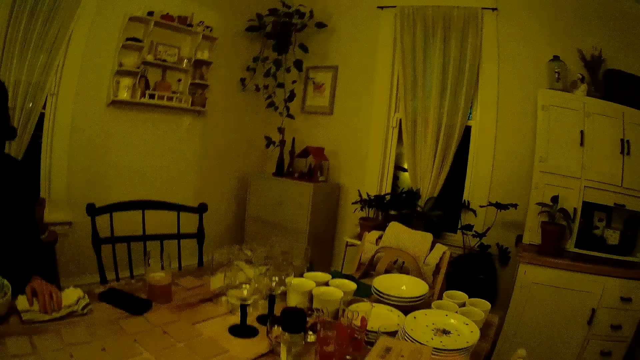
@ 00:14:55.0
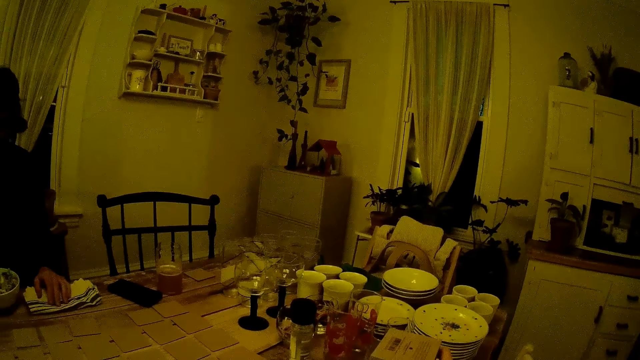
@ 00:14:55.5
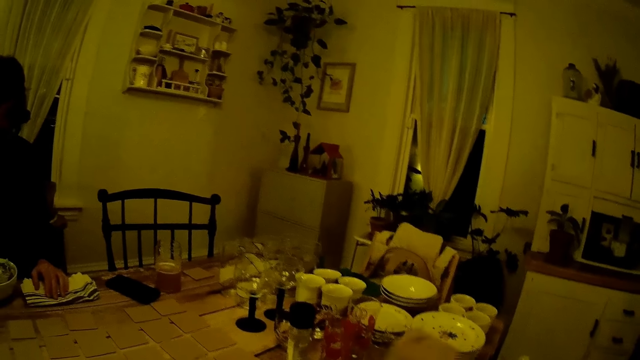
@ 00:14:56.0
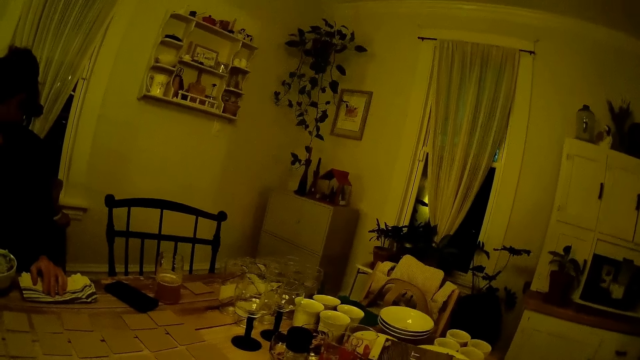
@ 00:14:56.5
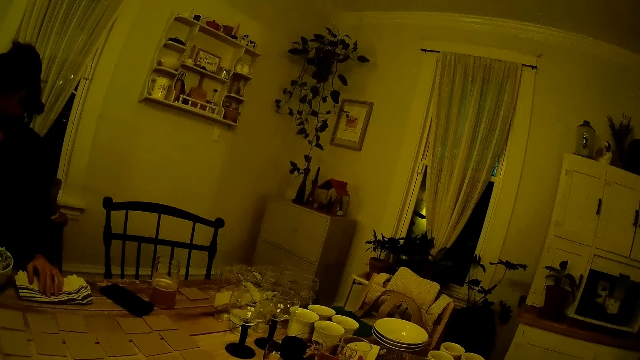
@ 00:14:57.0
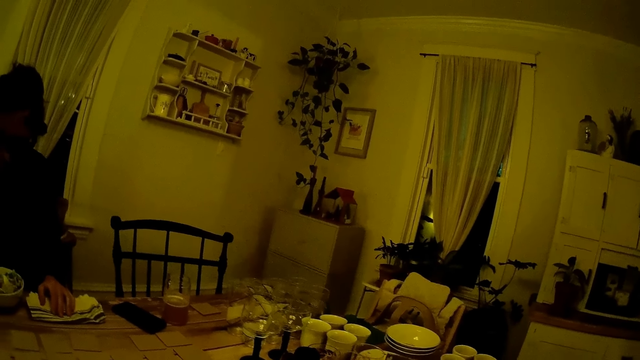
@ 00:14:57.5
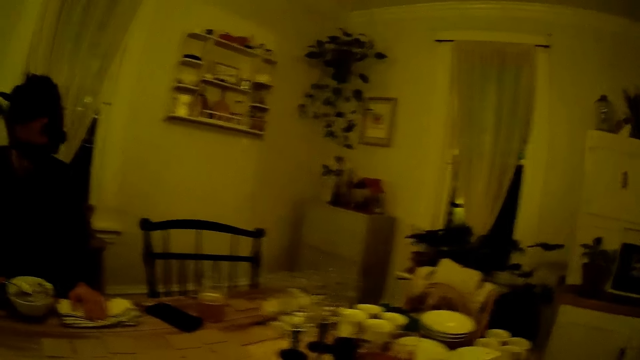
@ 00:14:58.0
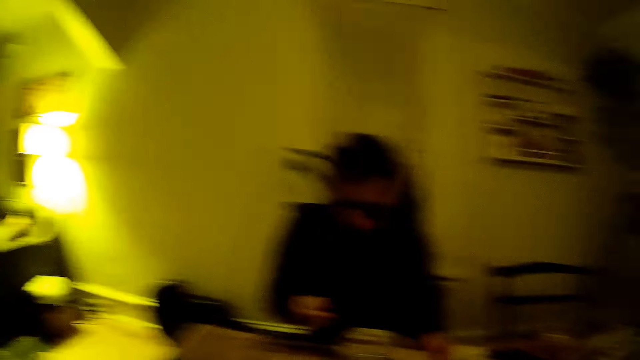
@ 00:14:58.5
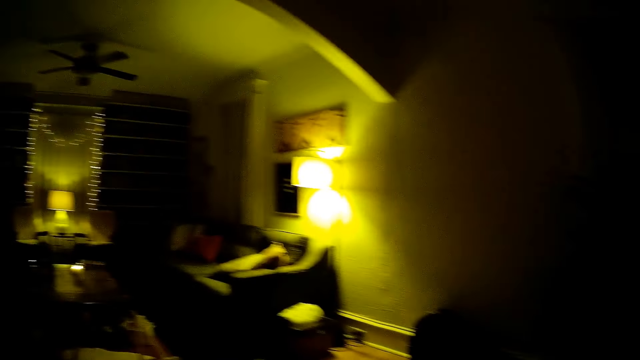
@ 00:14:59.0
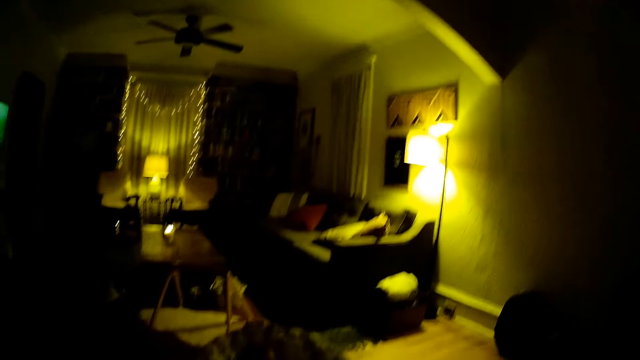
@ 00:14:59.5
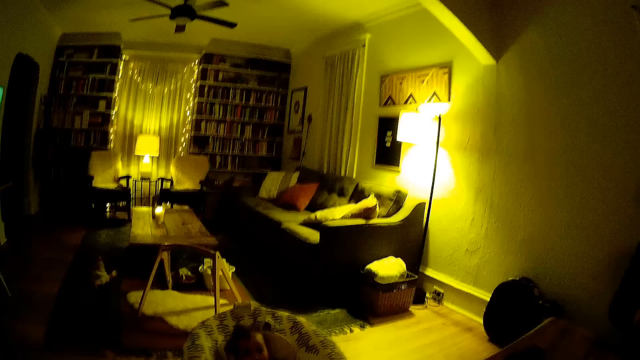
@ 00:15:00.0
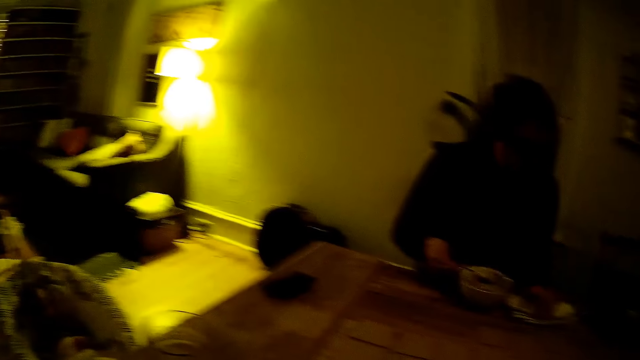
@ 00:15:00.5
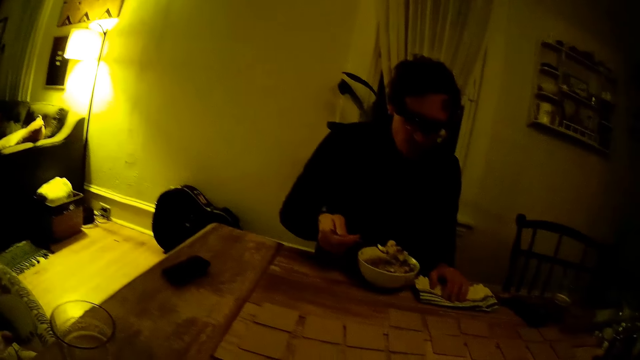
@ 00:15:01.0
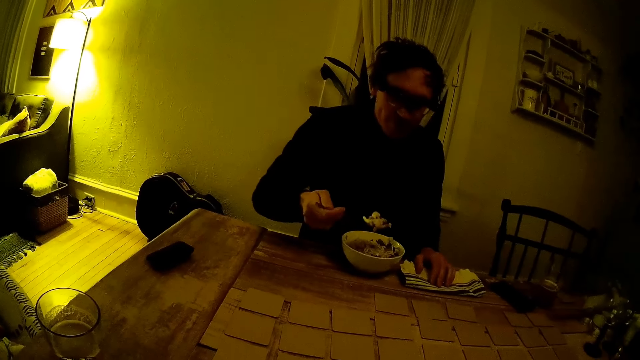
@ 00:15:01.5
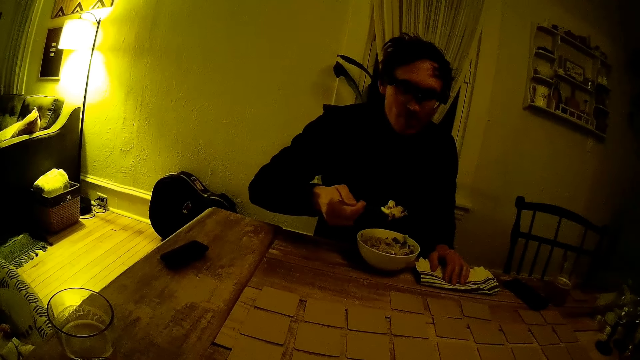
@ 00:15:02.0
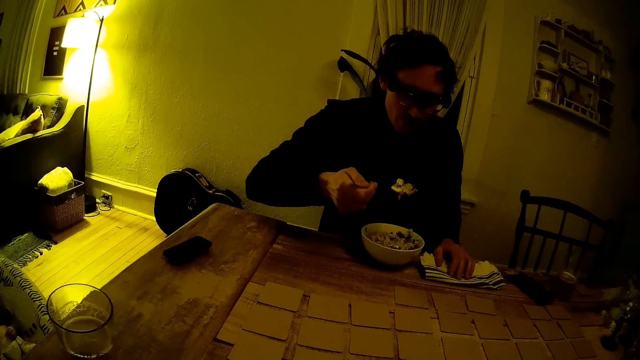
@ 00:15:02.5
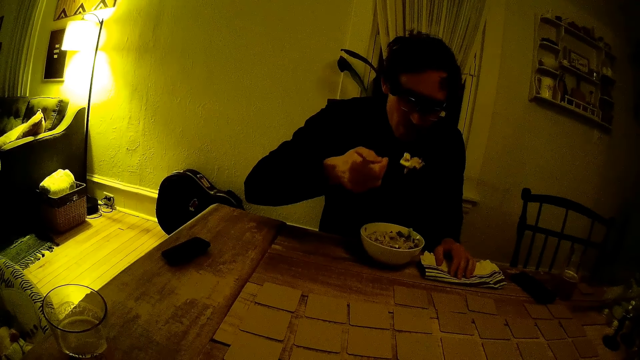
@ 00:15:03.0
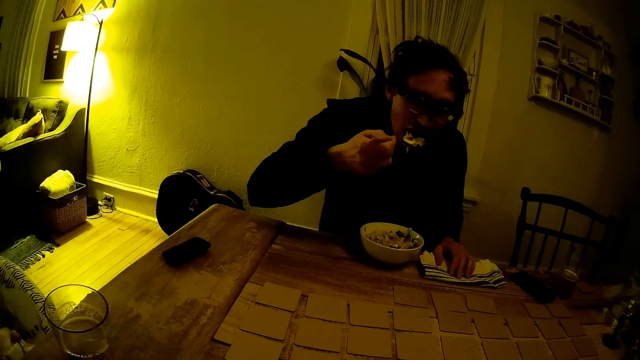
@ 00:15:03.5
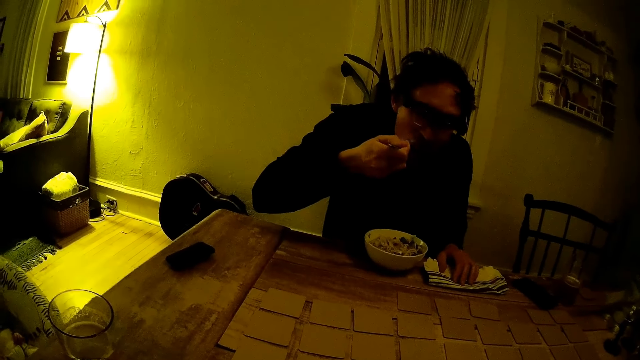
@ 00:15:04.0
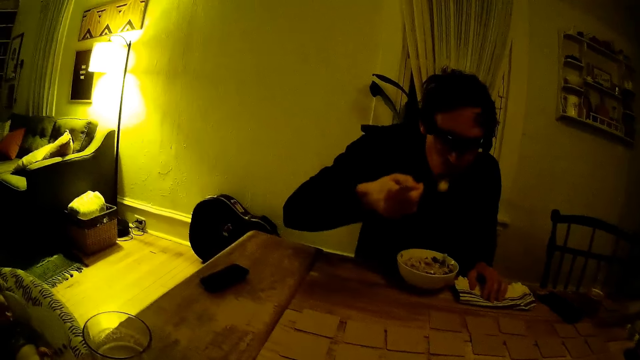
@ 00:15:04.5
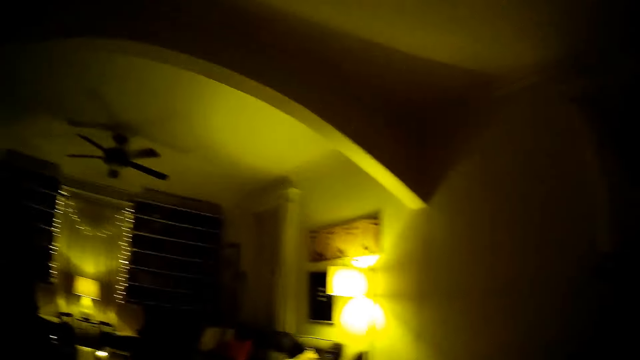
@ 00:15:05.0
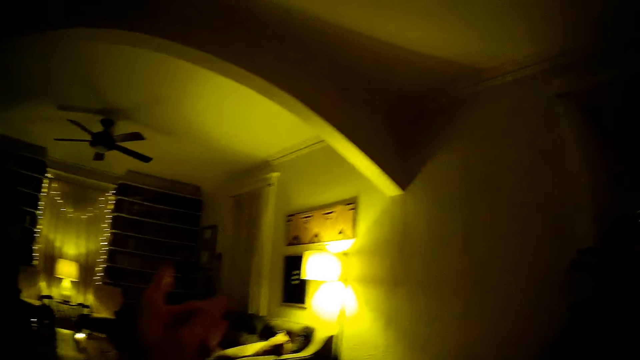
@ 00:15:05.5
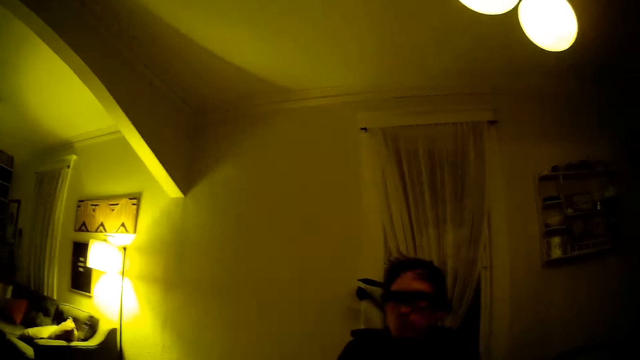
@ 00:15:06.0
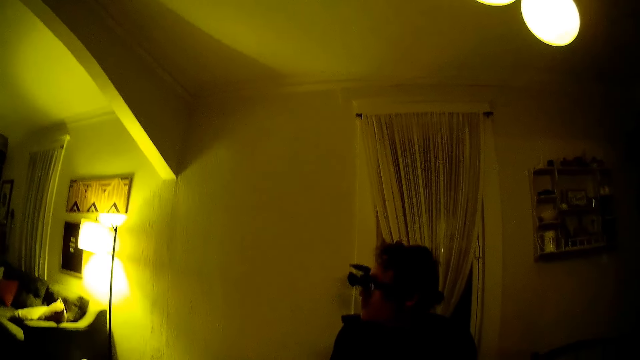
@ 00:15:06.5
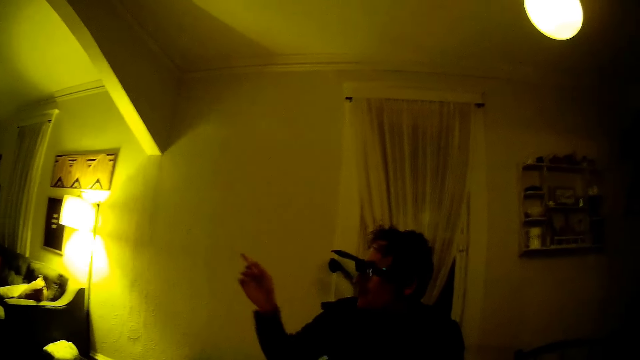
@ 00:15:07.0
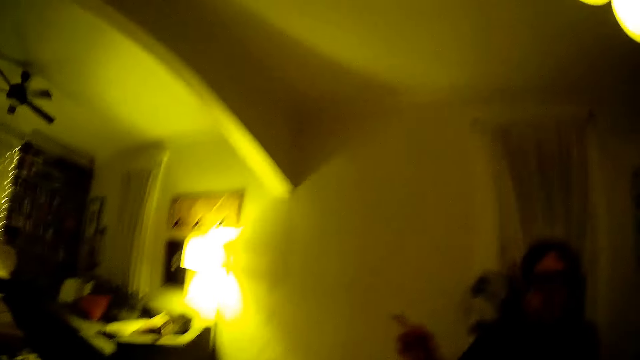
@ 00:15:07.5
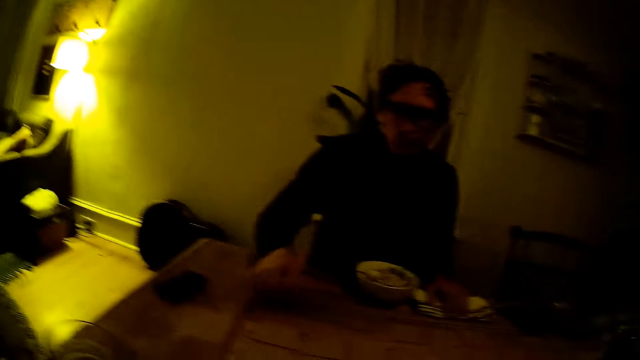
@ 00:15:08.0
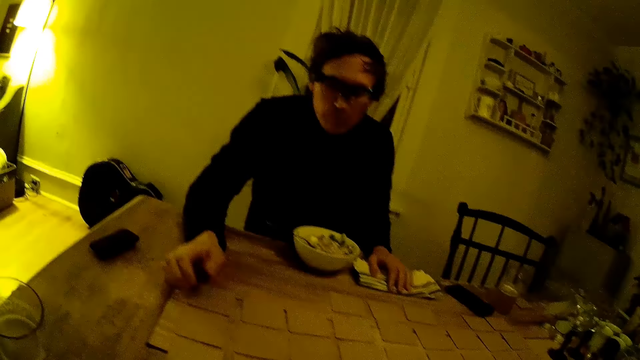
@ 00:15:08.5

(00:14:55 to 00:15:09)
The camera wearer picks a postcard from the table with her right hand. She speaks to a man. She moves a hand. The man speaks to the camera wearer. The man eats the cereal with the spoon in his right hand. The camera wearer points towards the wall. The man points towards the wall.

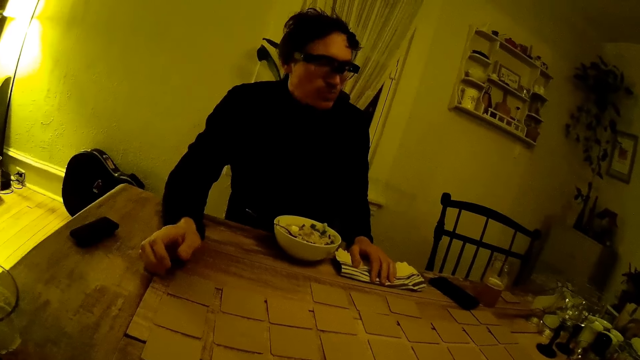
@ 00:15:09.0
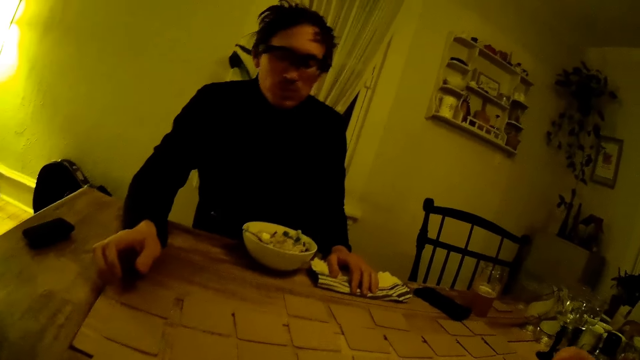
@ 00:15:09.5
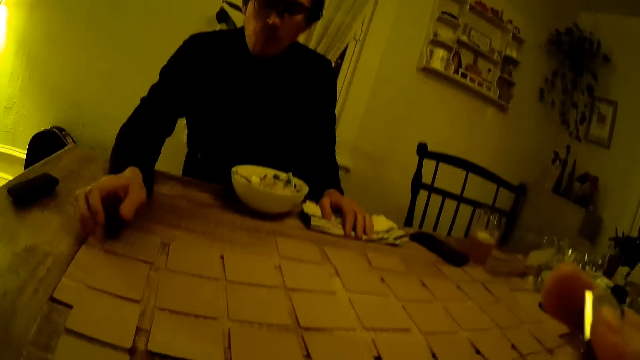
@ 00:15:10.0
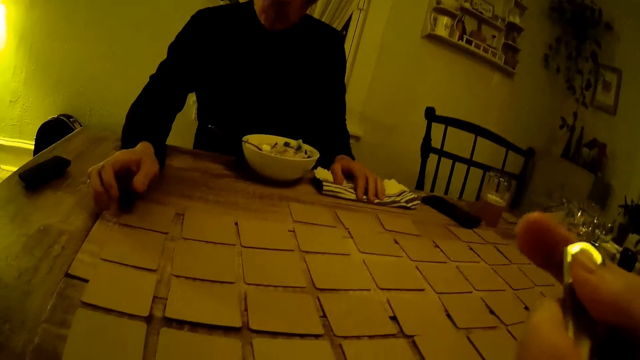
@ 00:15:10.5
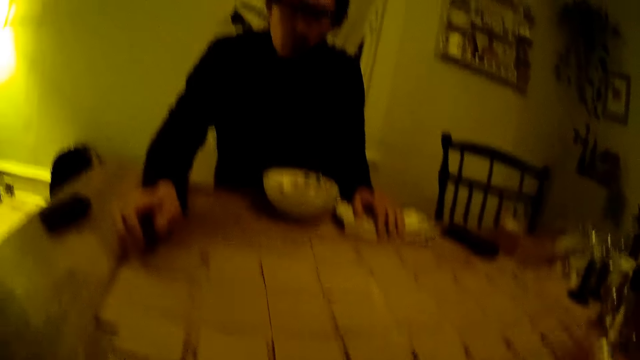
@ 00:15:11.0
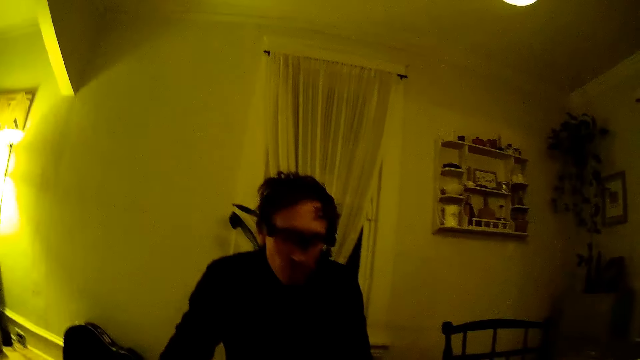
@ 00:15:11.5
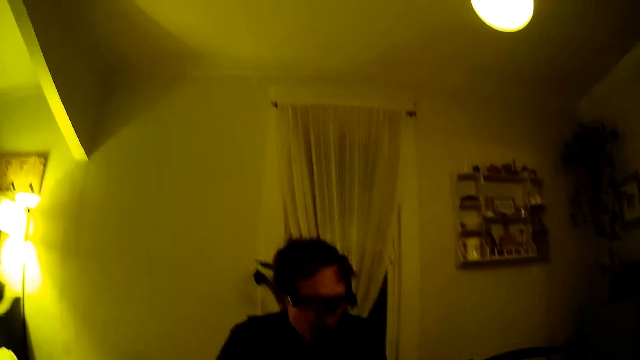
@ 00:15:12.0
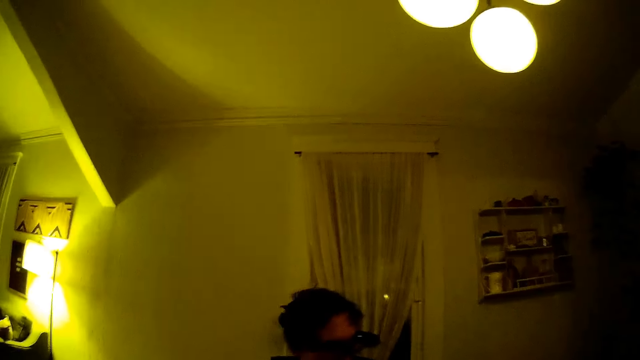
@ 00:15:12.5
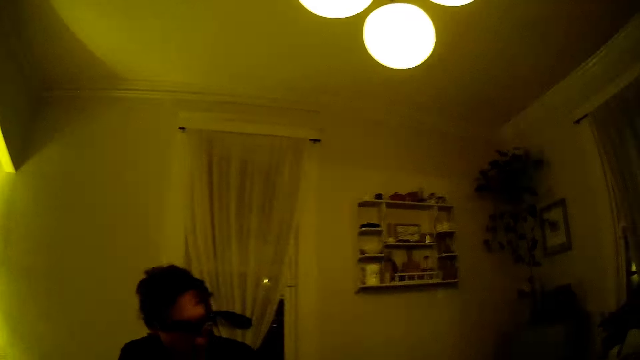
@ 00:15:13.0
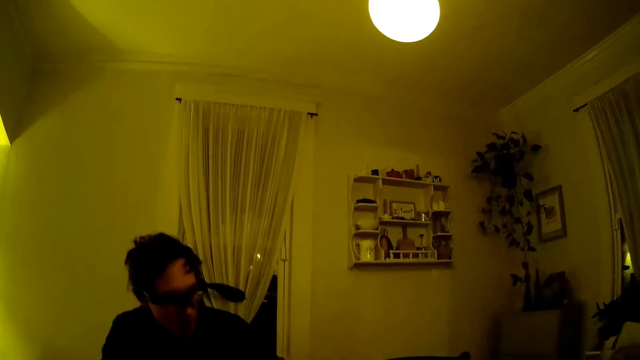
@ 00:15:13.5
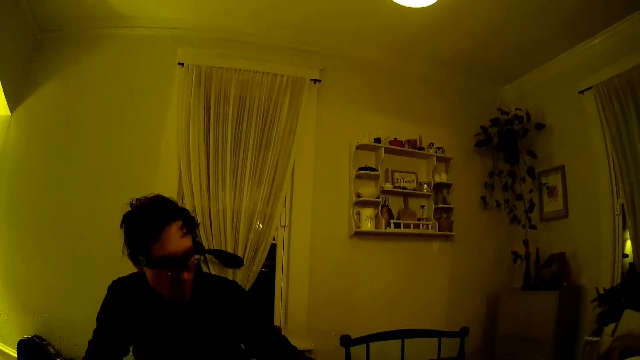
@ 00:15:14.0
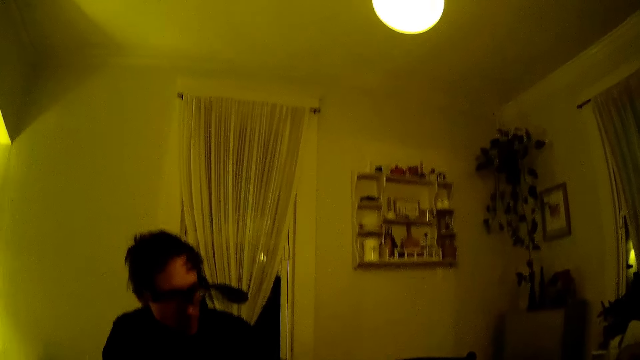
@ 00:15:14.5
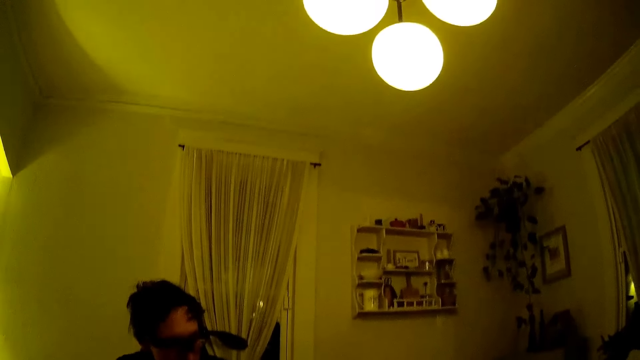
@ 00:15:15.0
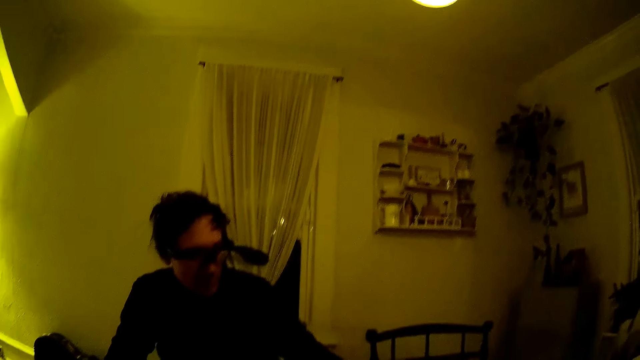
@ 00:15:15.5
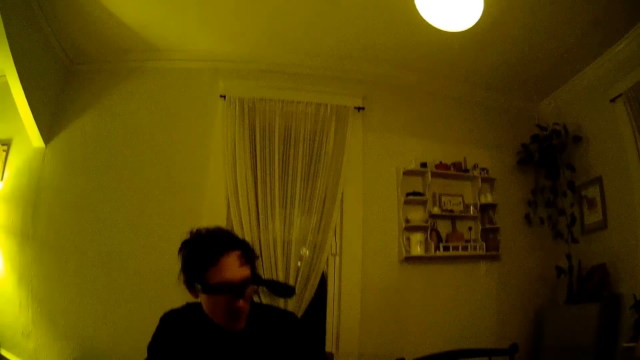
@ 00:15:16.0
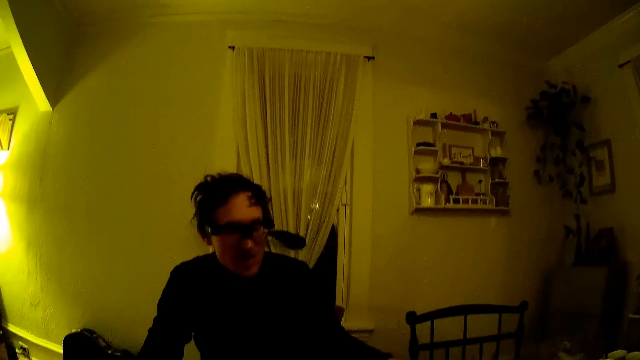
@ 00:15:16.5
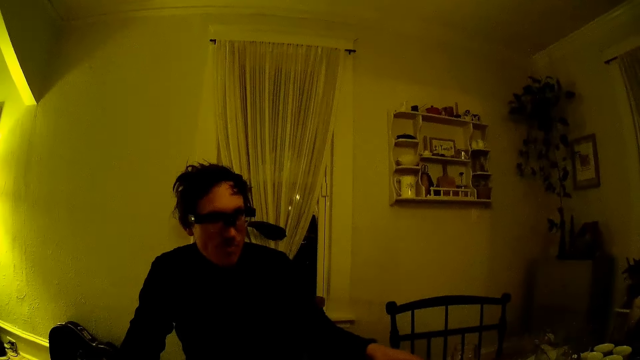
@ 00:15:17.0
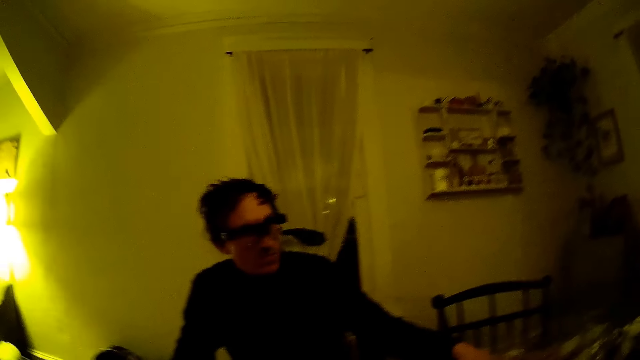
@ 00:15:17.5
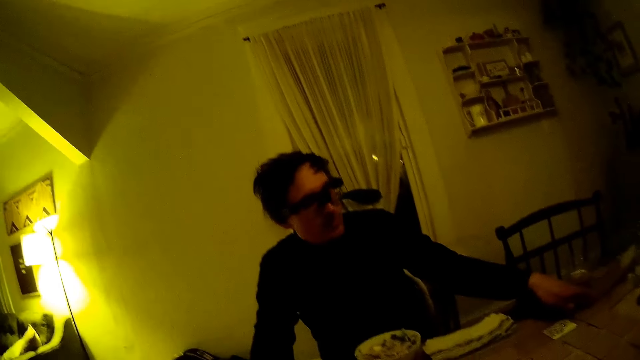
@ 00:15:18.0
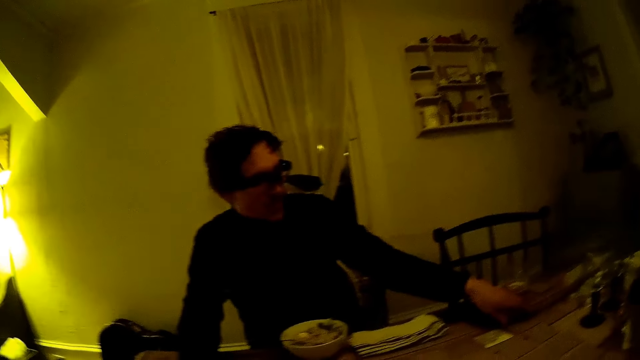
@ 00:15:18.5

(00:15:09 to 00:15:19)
The camera wearer lifts the spoon with her right hand. She eats the food with the spoon. A man touches some cards on the table with his left hand.
